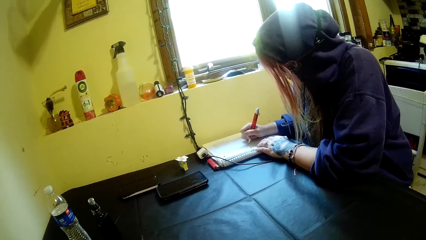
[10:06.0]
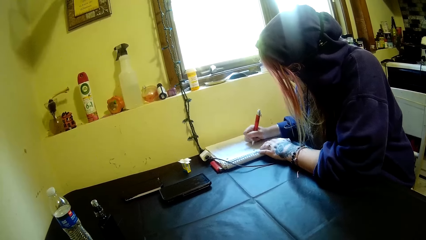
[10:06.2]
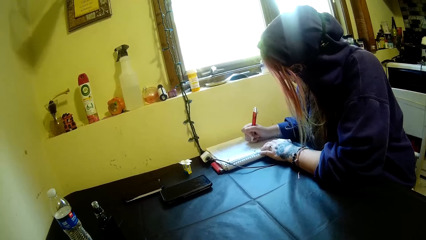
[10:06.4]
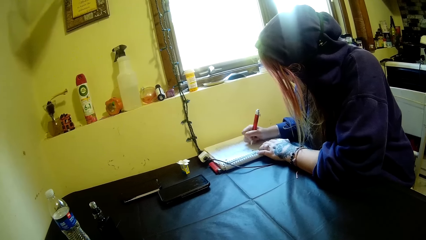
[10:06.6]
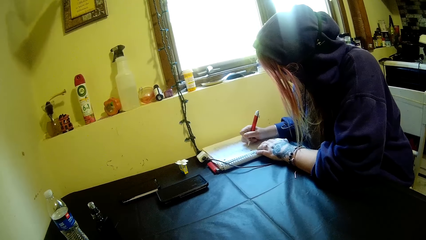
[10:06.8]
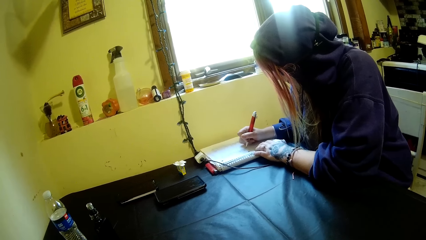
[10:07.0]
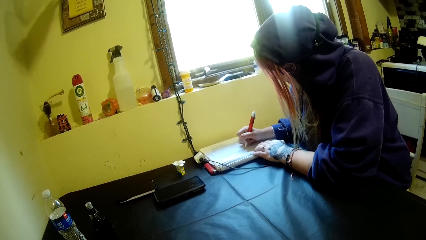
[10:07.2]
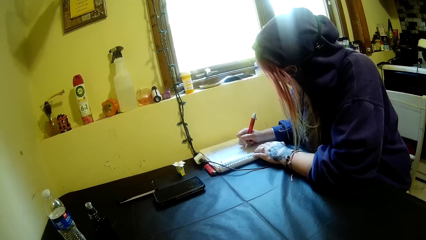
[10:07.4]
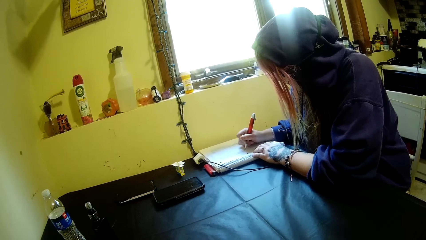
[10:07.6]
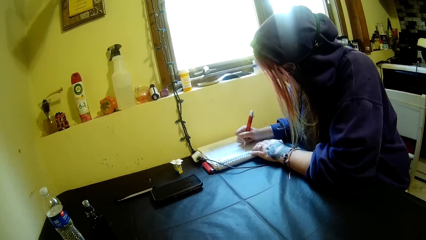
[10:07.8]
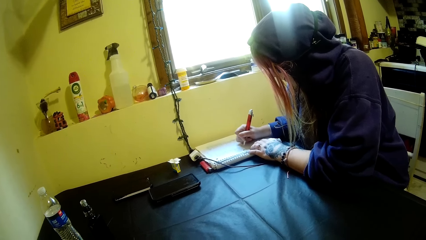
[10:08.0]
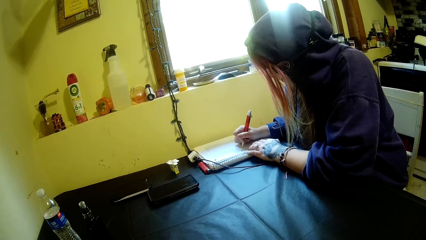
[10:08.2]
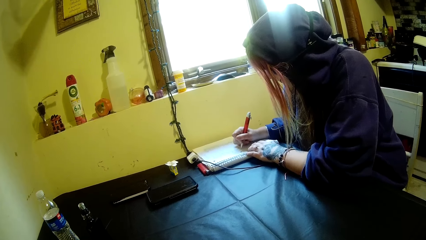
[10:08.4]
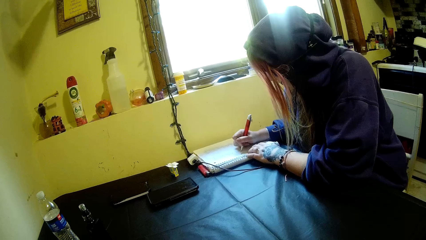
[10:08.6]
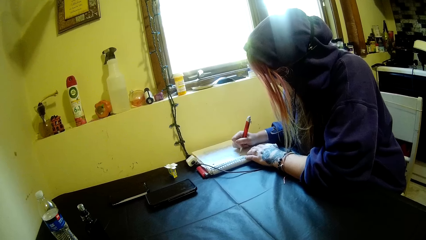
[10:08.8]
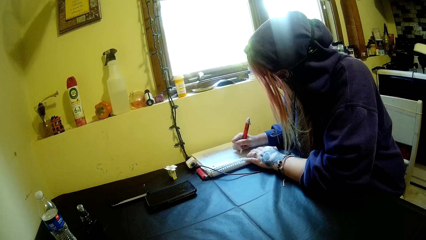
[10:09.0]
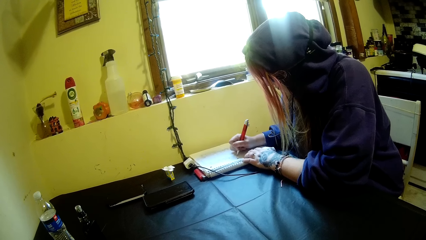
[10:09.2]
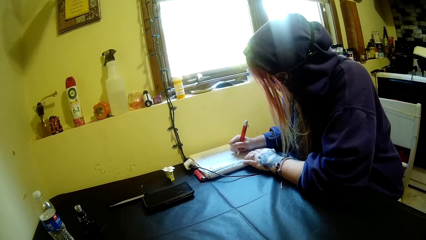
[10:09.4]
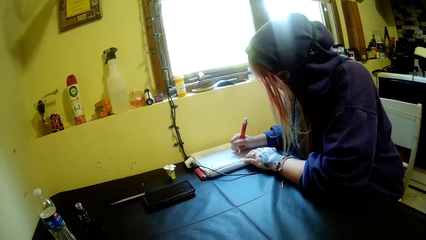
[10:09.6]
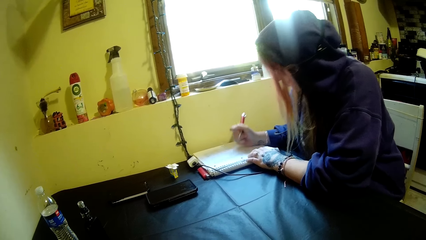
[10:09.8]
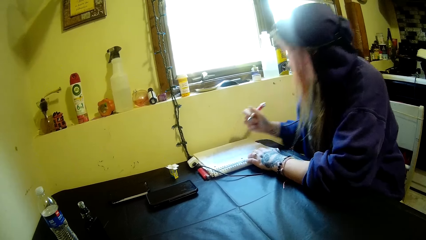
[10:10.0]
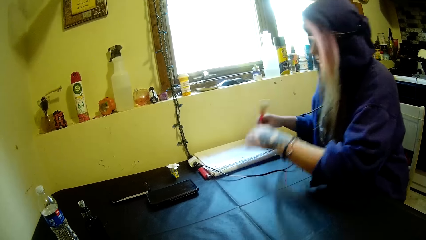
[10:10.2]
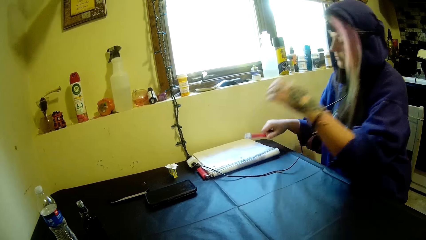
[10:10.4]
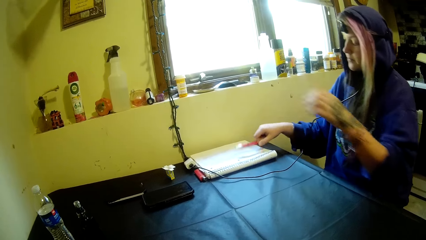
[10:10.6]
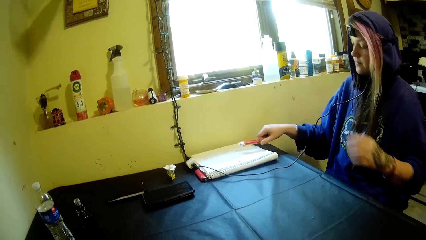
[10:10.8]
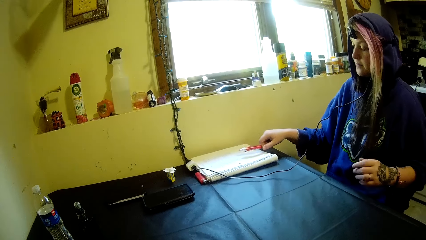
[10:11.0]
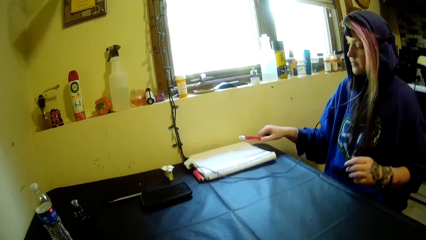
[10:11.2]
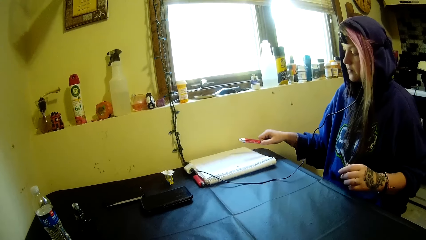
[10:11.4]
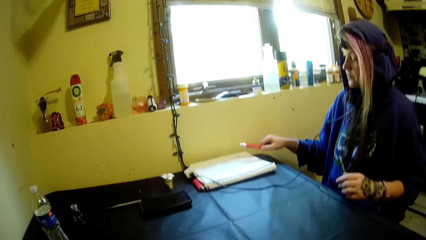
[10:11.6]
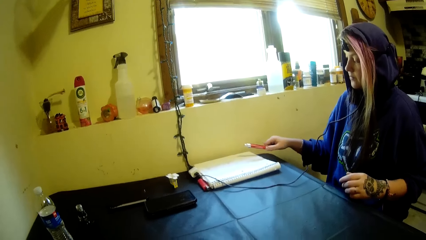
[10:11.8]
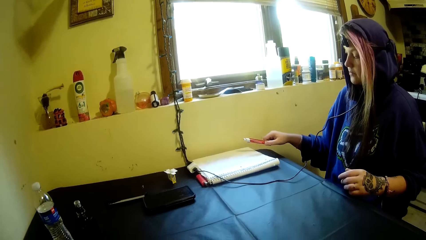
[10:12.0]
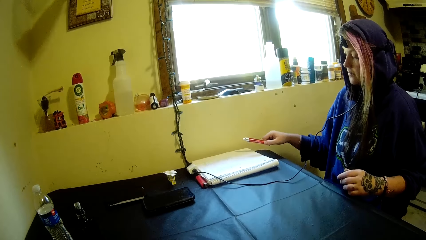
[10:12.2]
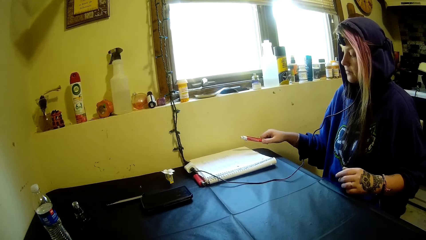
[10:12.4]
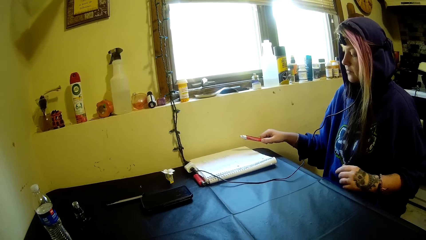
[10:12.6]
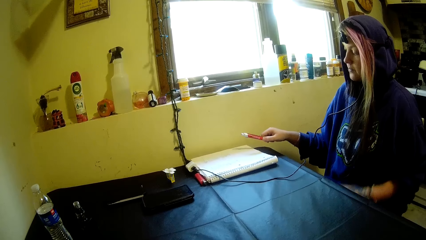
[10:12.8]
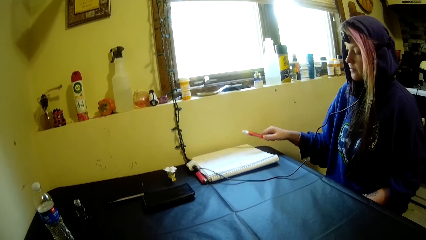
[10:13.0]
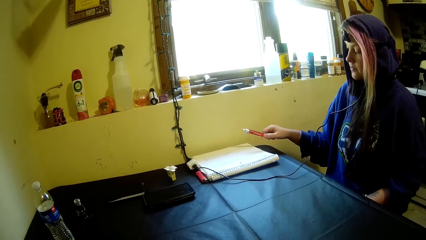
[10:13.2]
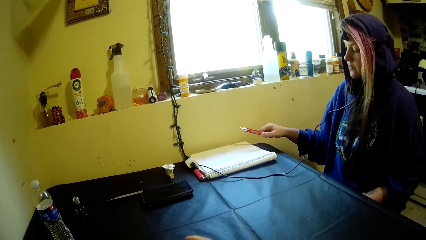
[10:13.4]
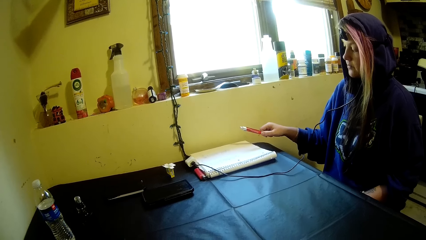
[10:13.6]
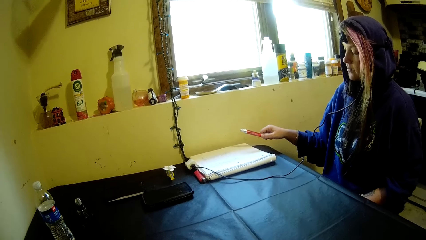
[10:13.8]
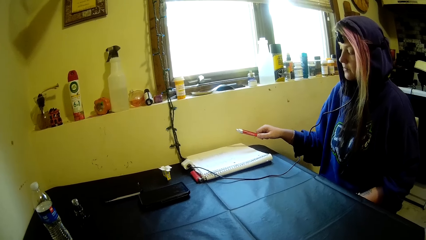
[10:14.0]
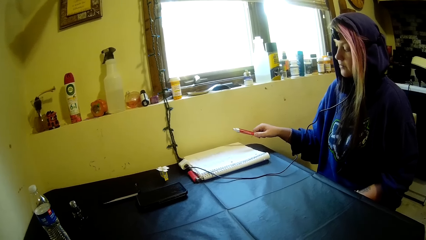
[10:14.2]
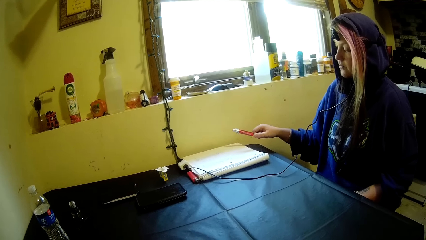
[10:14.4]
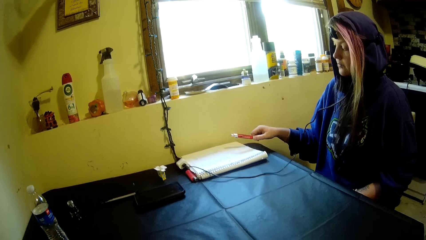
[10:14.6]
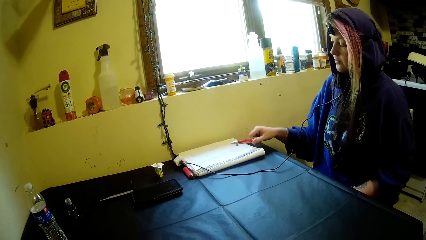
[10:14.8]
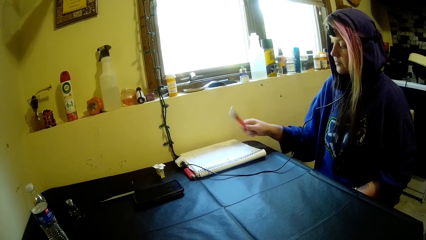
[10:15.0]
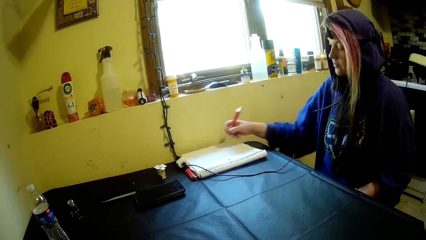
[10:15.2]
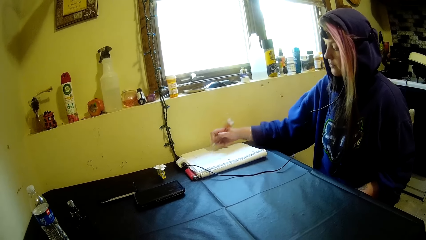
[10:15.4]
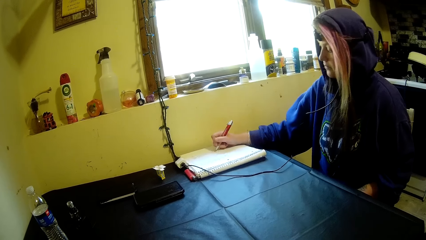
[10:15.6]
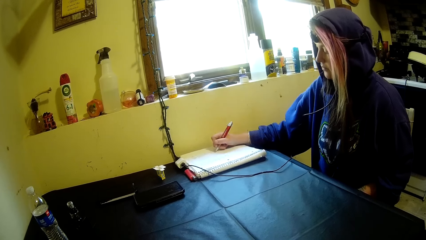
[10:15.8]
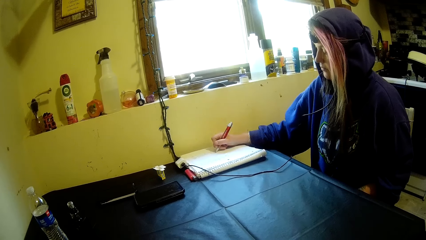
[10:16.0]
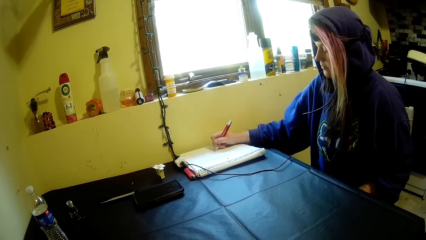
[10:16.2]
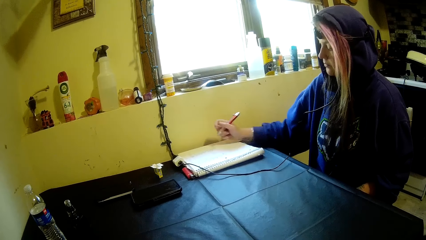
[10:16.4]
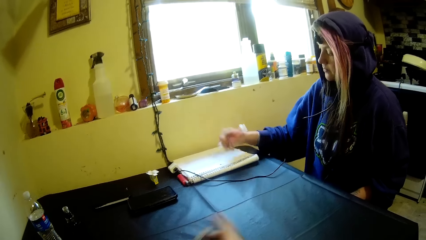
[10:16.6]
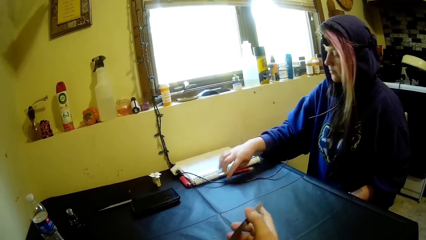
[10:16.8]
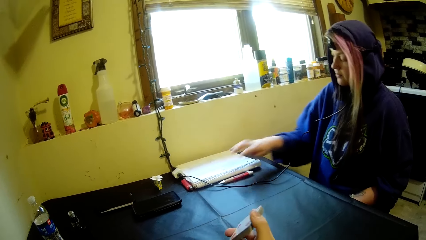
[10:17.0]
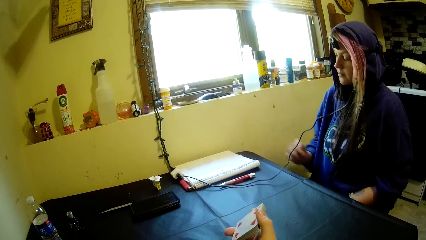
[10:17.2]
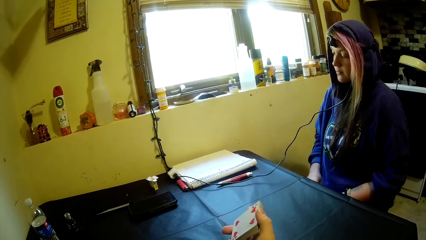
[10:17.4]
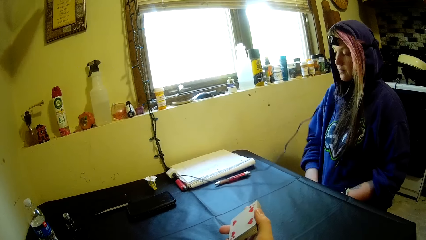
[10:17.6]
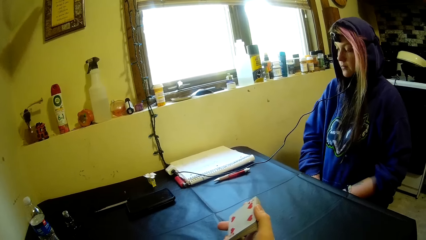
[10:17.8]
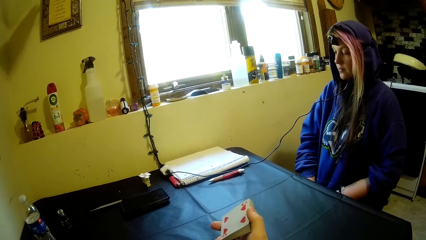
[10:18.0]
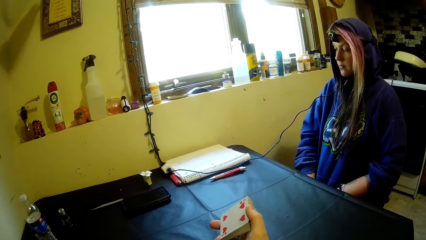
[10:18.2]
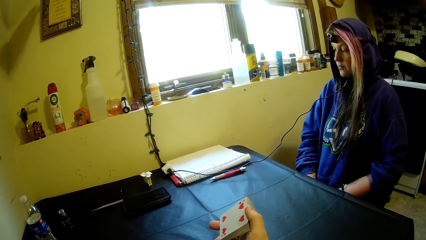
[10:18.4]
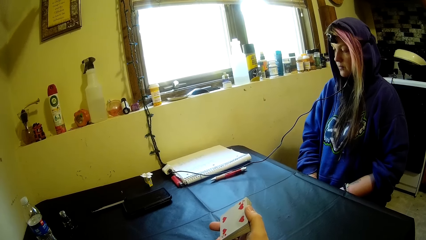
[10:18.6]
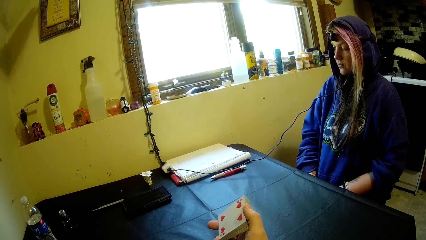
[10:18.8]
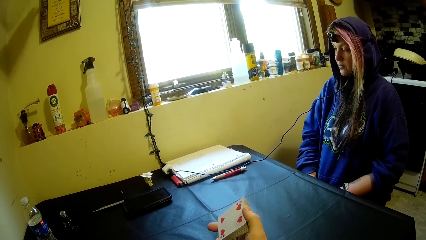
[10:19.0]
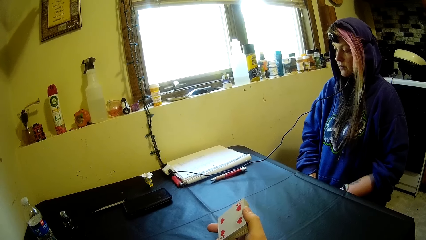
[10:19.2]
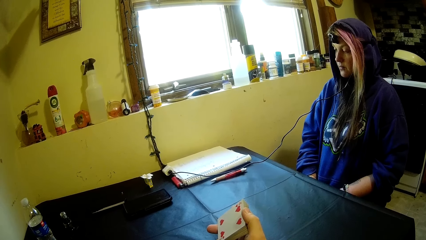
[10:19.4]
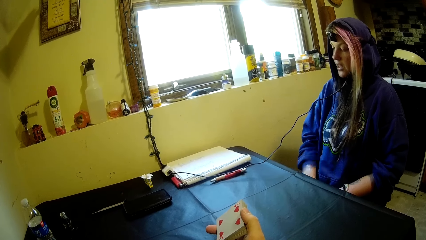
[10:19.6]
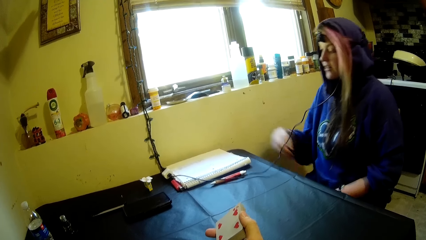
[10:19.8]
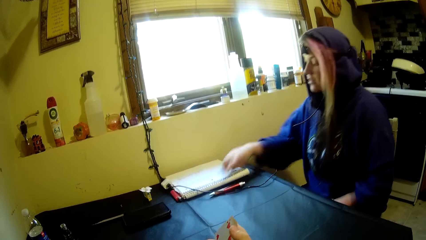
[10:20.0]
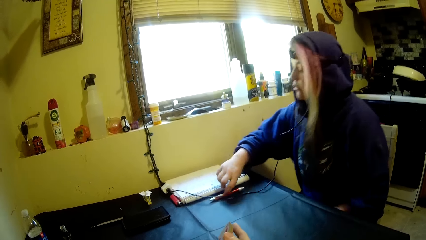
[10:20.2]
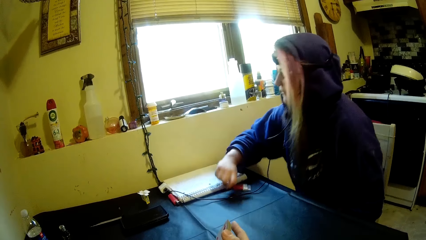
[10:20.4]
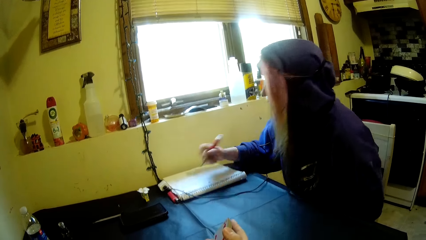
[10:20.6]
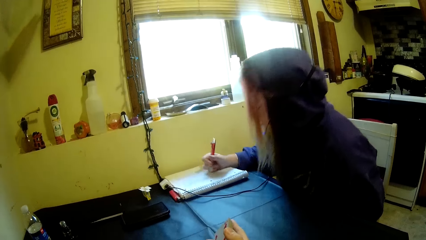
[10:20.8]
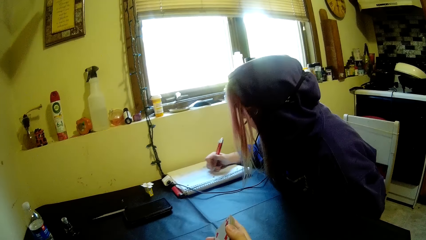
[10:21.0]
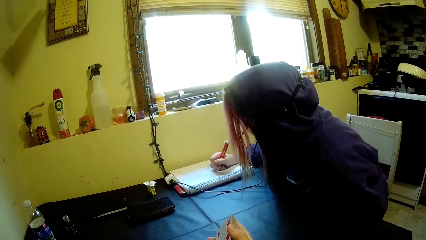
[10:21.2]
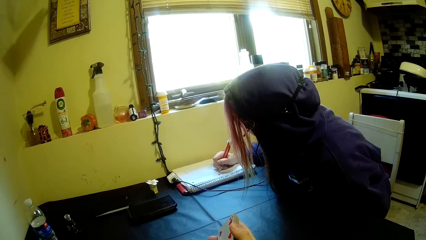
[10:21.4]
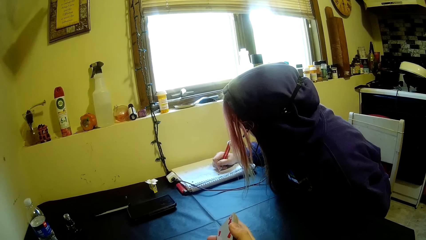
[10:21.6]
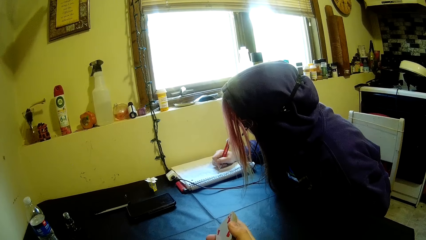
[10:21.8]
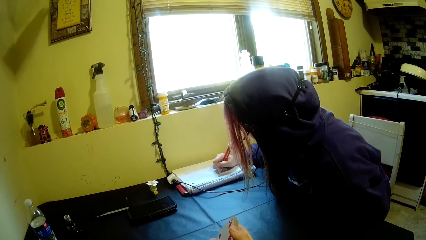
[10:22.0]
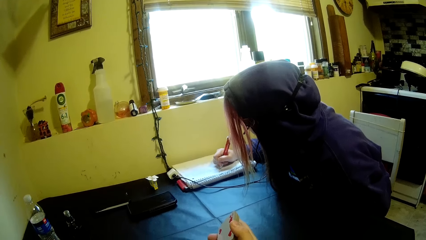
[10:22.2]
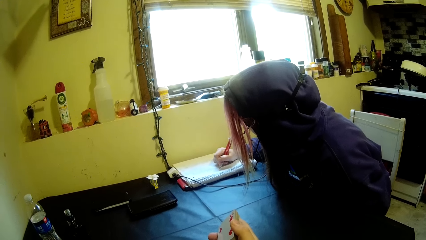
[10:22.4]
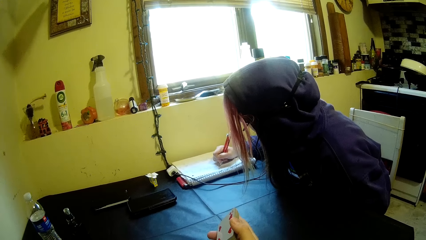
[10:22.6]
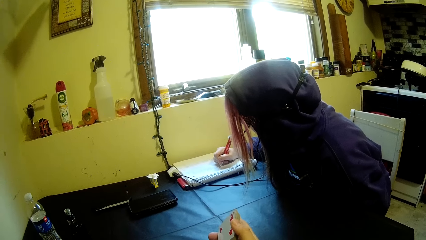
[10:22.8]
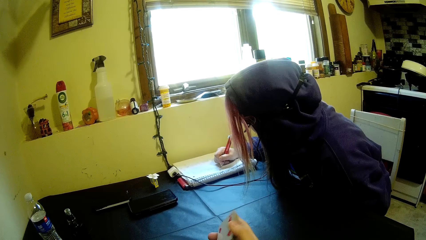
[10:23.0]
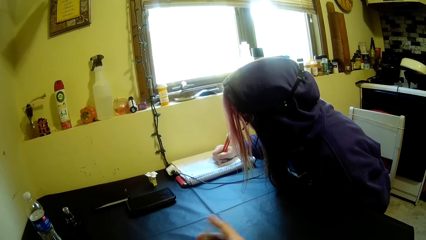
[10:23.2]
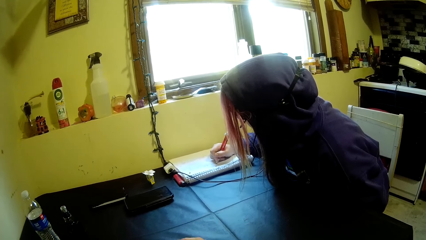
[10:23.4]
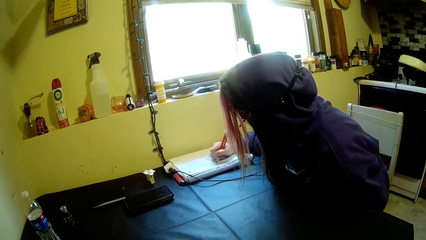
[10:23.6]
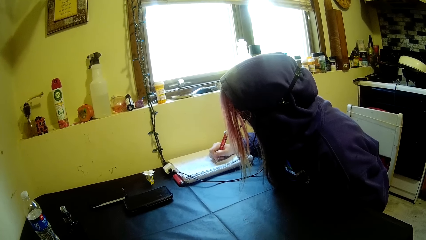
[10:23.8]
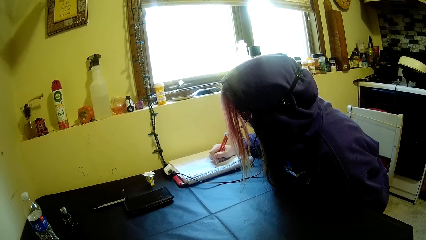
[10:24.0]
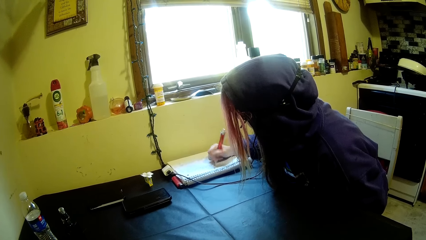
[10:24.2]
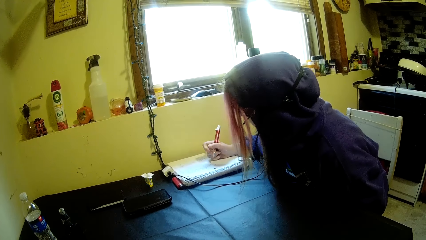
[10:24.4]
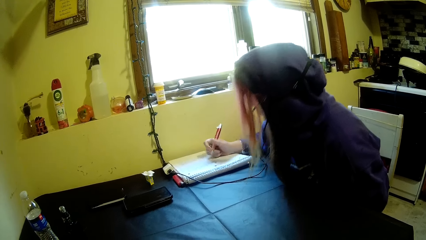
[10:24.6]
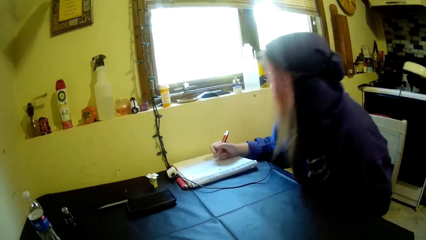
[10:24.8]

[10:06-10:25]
A woman looks on the paper. The woman writes. The woman drops the pen on the table. The woman picks up the pen. The woman writes on the book.
